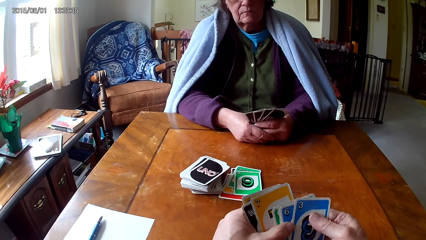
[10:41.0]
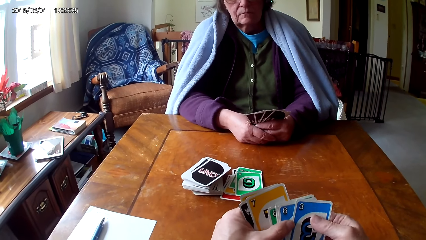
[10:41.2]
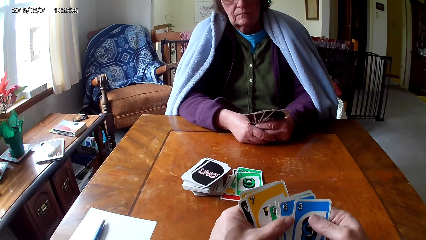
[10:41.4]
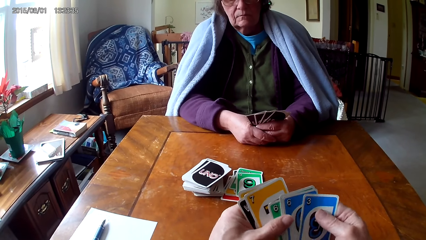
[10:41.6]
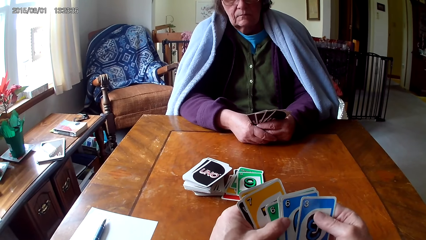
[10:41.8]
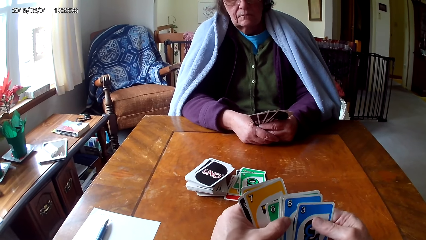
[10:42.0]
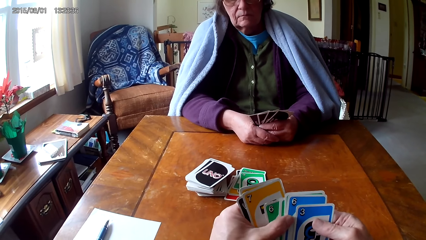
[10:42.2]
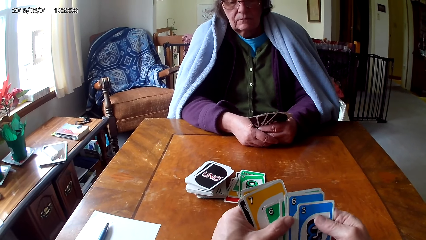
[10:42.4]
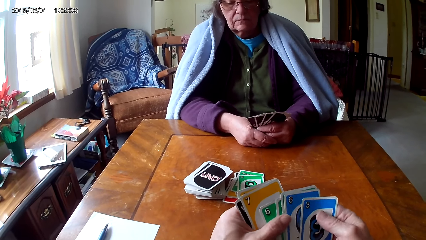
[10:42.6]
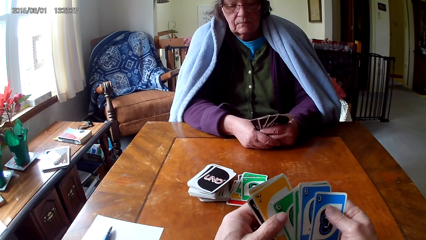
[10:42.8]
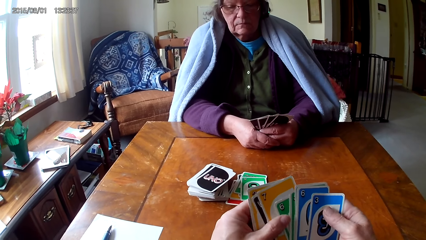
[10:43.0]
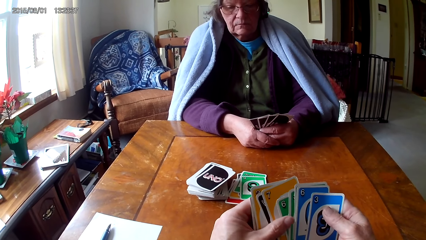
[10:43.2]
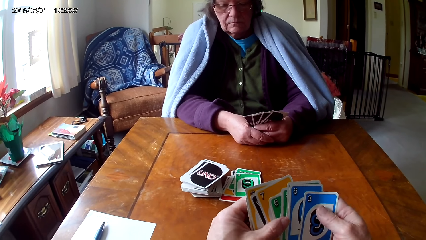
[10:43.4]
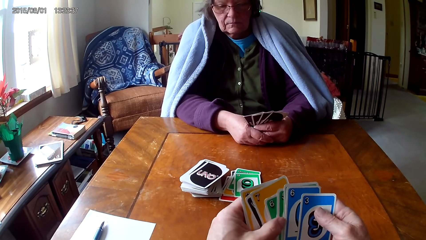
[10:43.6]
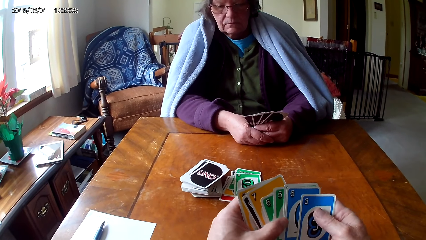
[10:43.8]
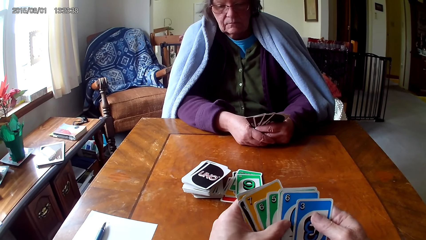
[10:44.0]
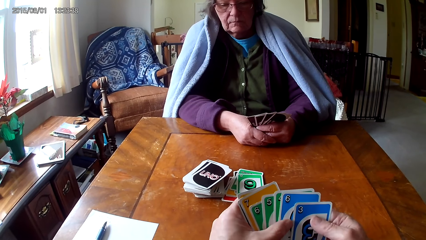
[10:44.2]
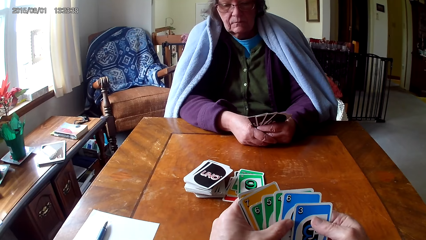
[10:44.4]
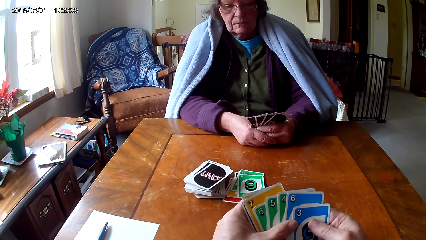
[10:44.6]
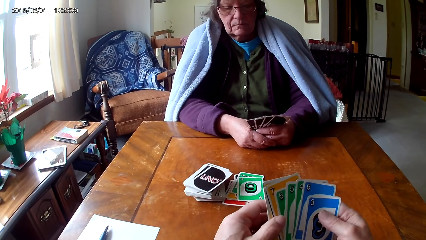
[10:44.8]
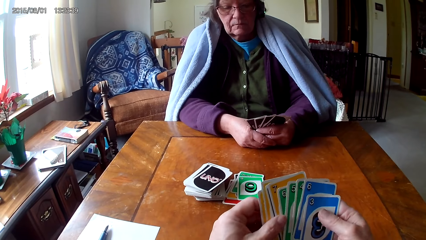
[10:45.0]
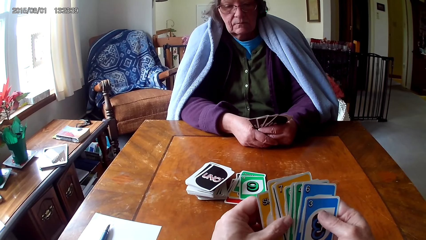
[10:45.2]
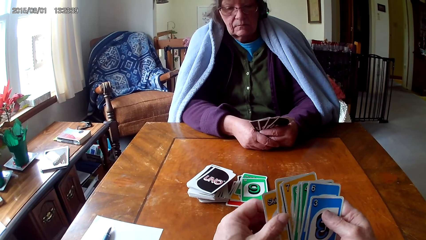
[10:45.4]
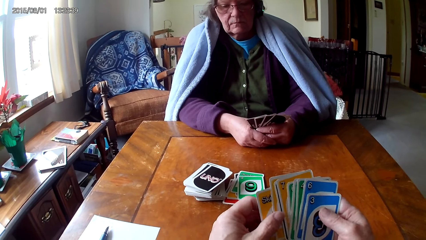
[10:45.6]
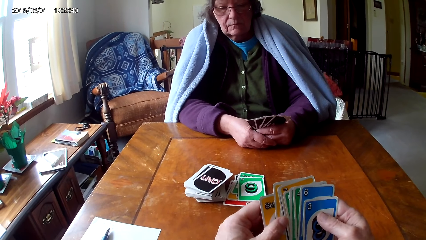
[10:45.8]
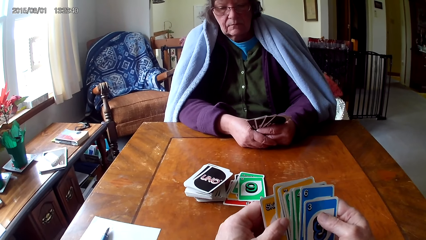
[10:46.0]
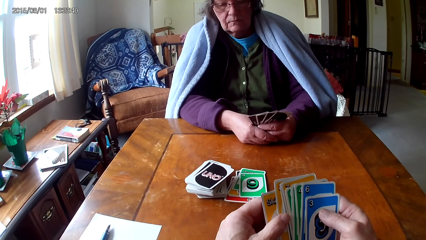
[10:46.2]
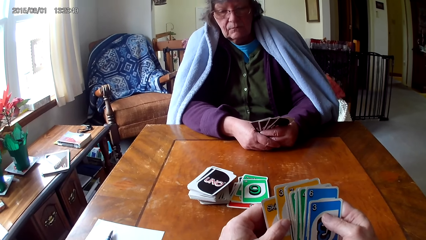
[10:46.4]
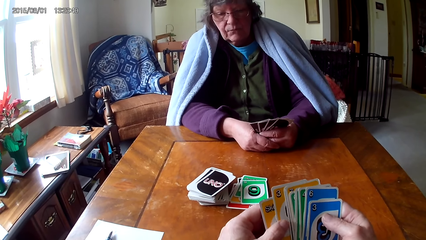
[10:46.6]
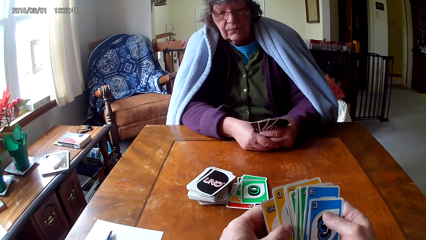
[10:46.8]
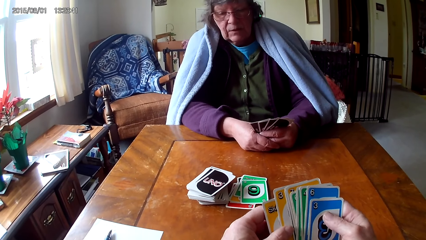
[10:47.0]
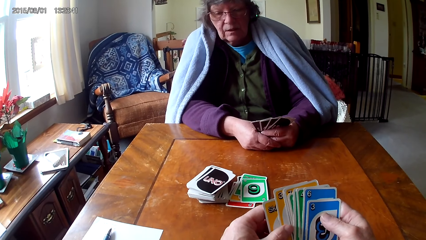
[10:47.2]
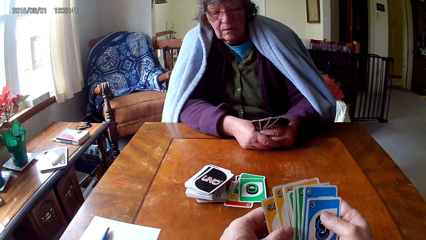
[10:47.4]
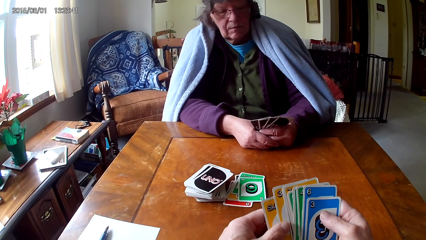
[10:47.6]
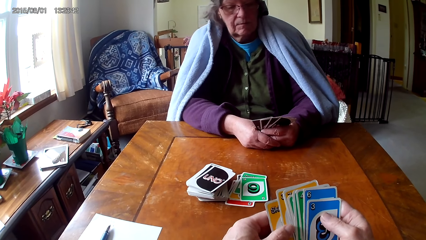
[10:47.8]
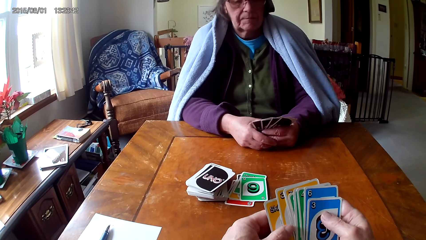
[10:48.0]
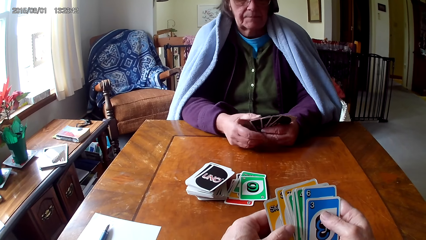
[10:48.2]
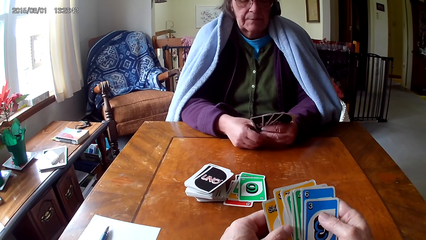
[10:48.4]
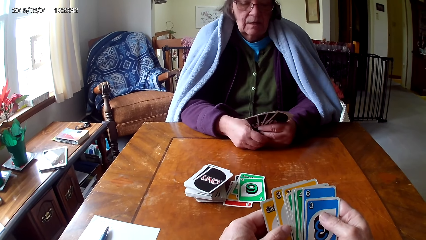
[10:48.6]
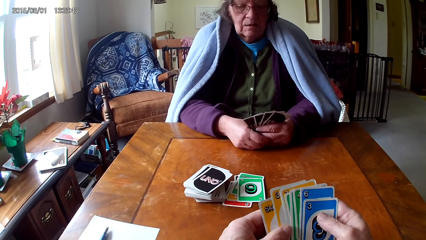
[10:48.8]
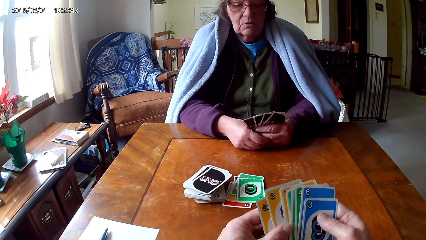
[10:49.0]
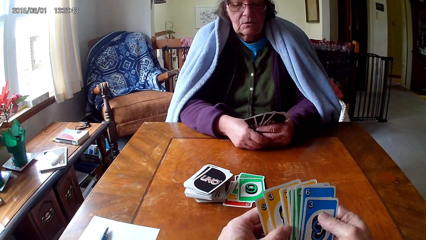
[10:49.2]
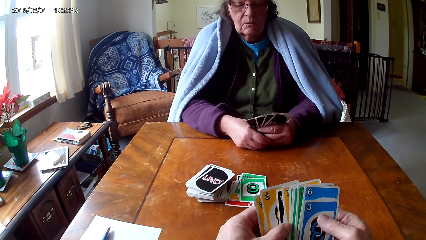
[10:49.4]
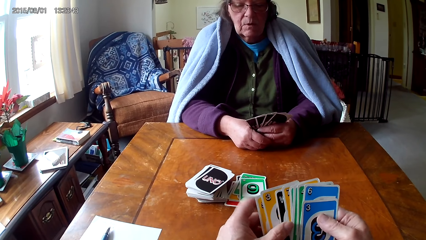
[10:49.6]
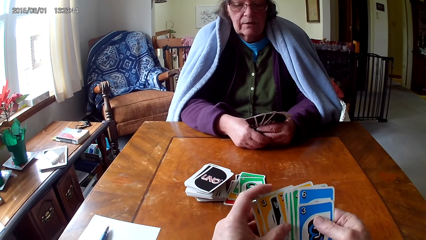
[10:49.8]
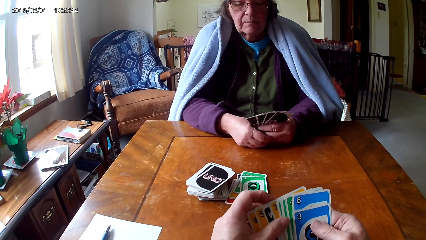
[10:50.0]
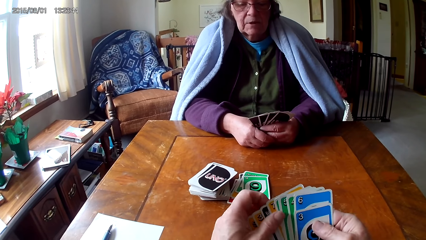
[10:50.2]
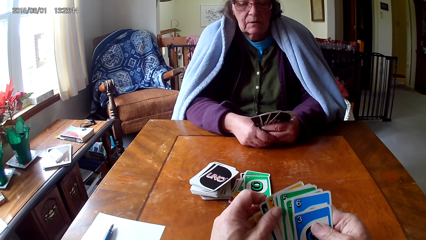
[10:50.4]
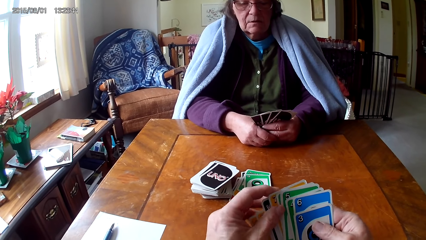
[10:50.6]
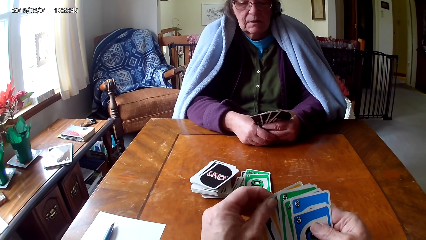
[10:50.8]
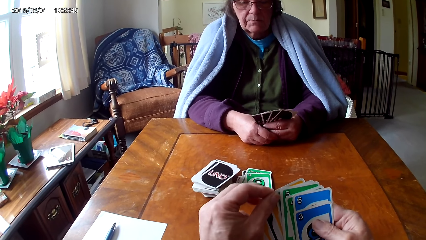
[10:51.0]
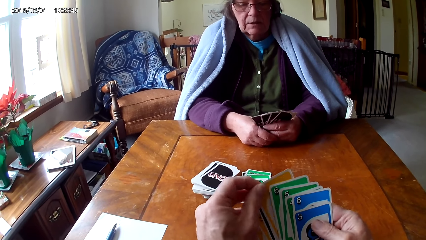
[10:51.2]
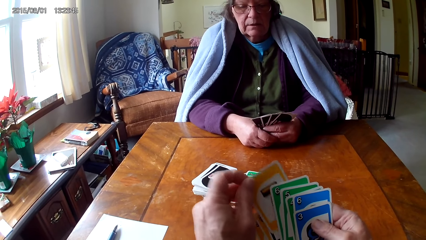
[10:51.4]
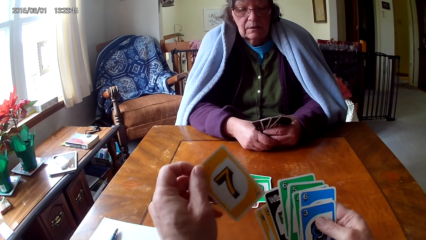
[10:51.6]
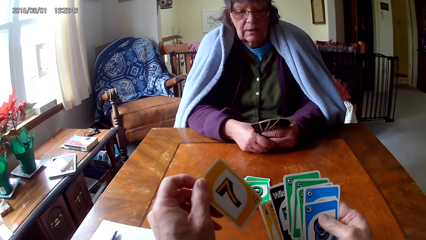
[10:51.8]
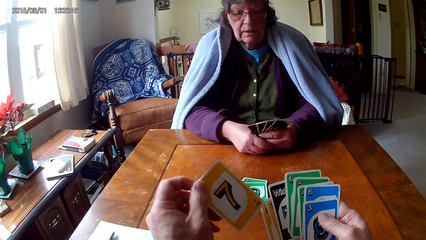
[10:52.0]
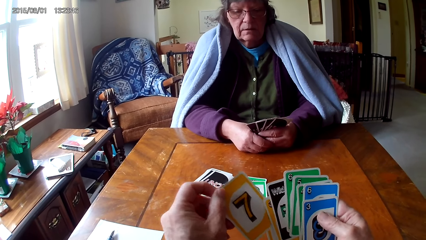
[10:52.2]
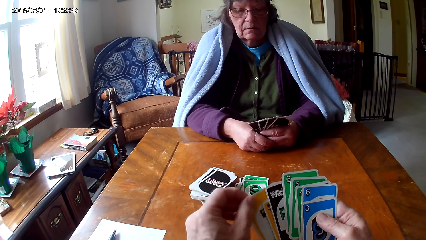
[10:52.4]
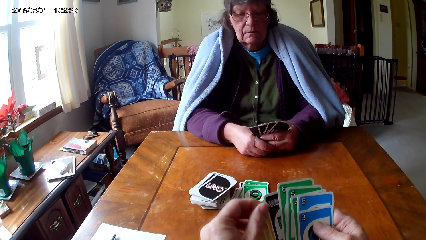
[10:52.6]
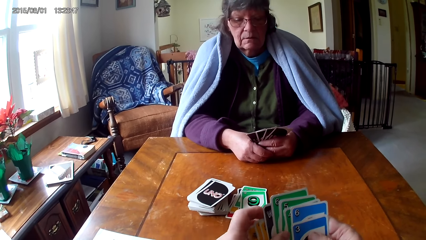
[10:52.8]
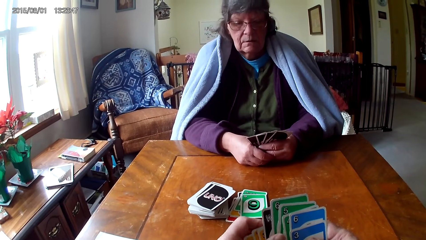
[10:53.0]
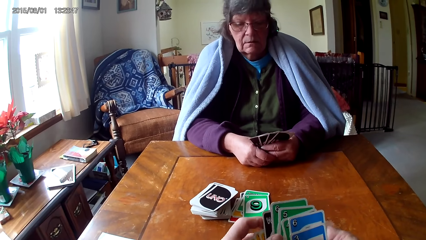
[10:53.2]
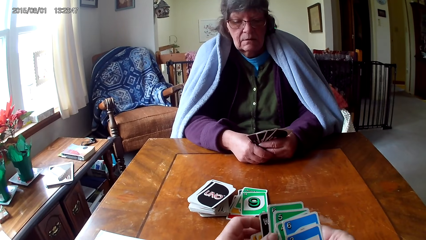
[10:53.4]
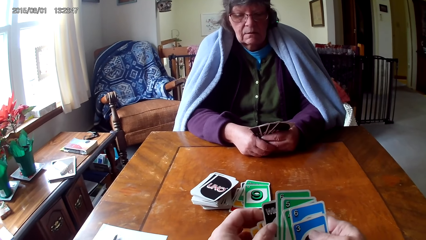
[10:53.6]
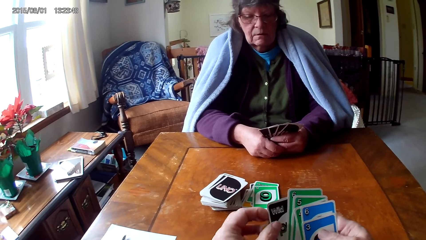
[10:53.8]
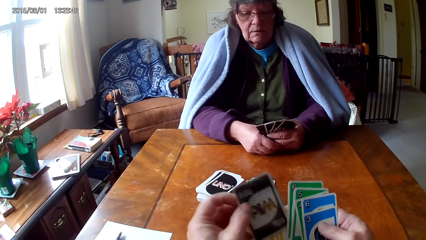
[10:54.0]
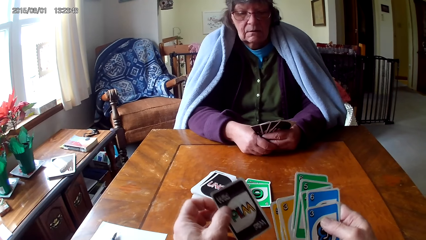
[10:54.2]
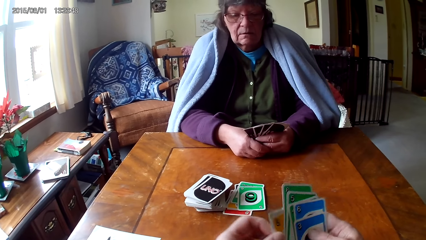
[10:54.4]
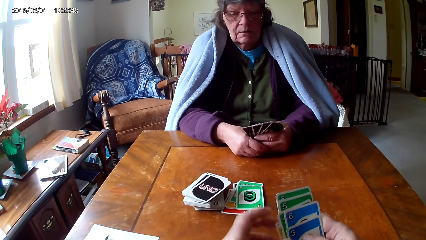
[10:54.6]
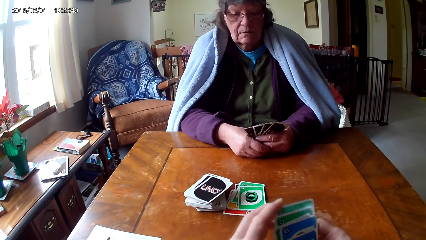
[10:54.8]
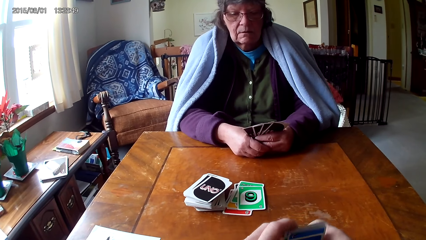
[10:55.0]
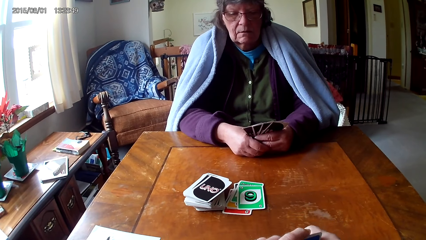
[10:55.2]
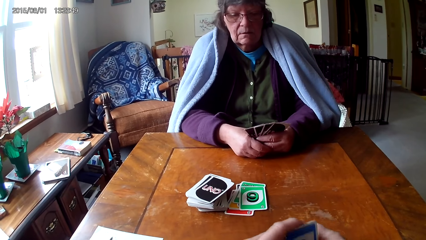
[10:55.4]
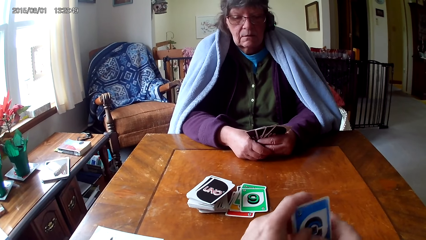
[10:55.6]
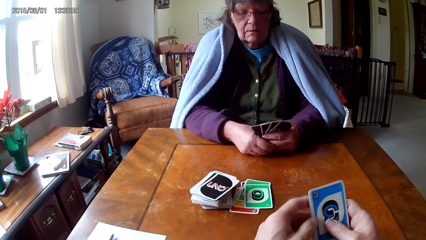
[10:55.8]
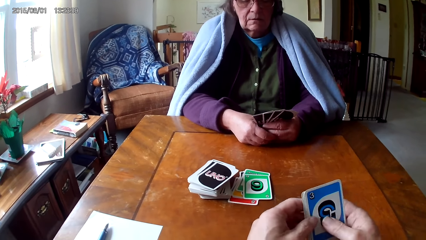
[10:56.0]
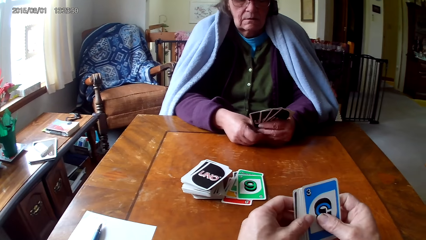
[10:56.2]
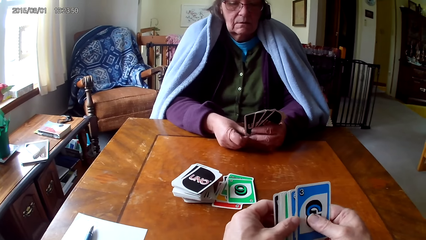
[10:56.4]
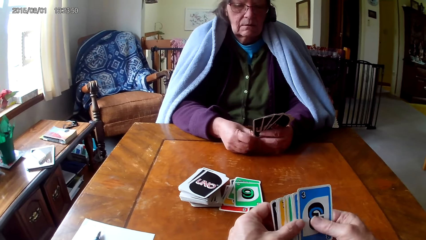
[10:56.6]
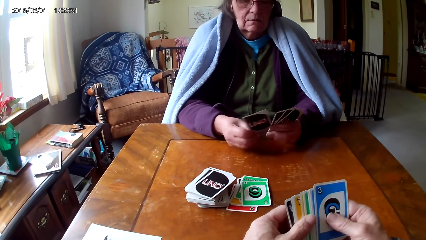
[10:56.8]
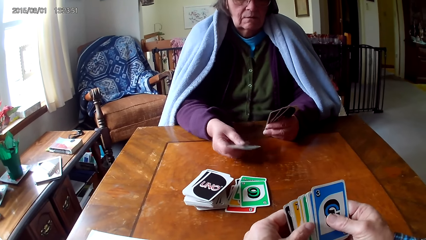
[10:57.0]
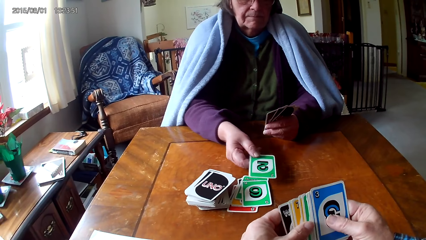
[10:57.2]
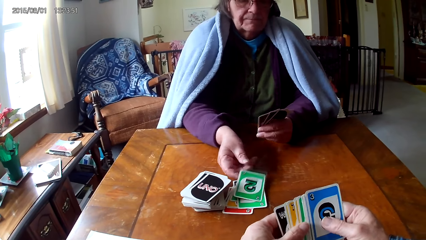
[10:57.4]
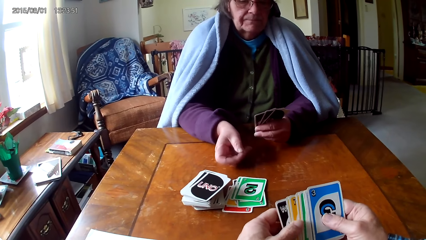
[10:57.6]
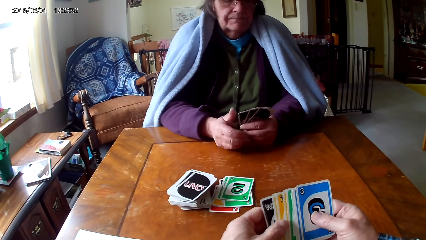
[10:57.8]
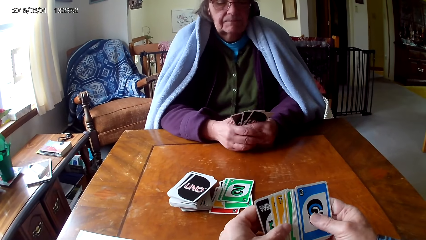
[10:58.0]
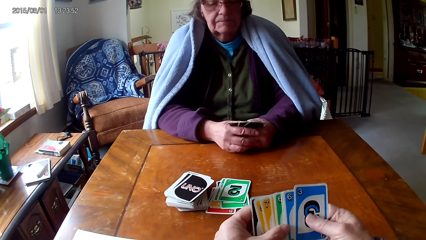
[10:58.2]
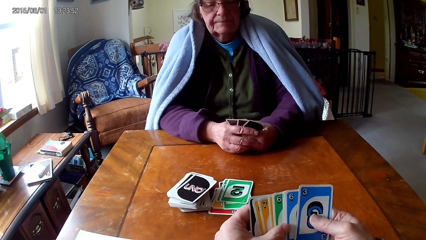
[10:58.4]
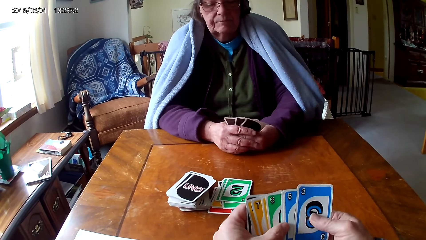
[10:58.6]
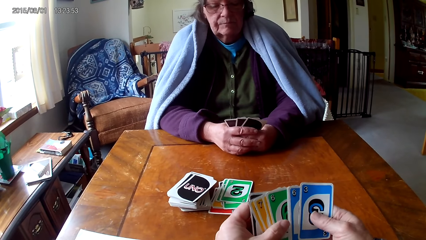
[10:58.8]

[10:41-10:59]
The camera wearer moves cards with hands. They look at the cards. They talk to a woman. They pick a card on other cards. They reshuffle the cards. They put the card between the other cards. They hold the cards with hands. The woman puts down a card.
